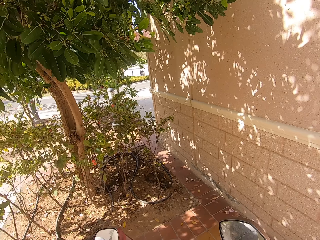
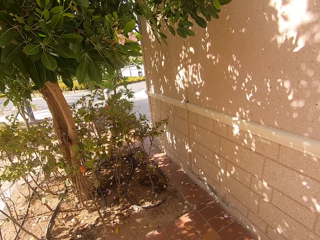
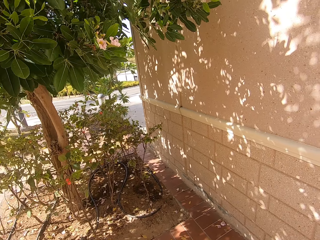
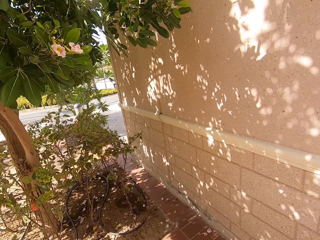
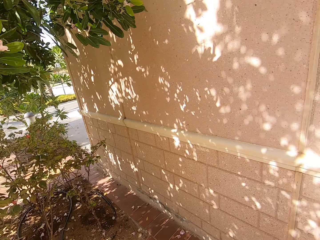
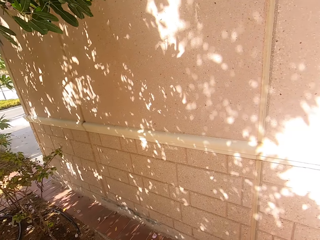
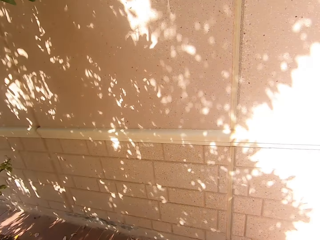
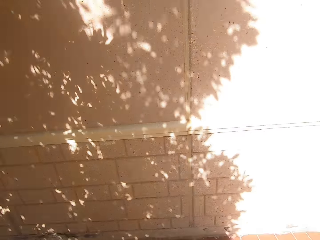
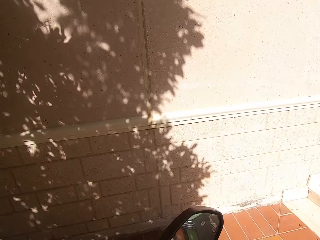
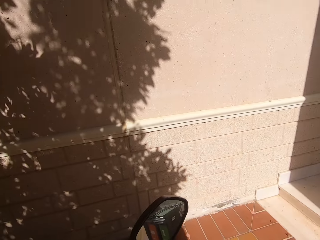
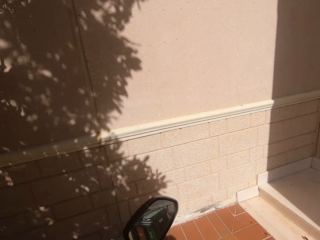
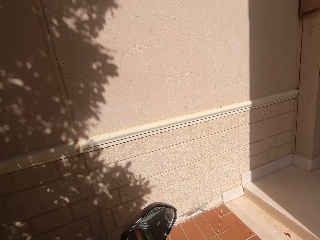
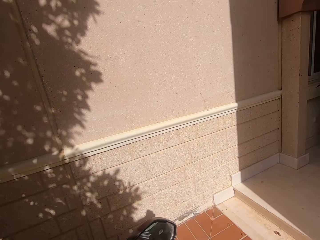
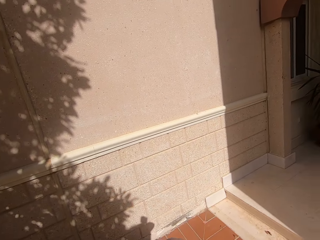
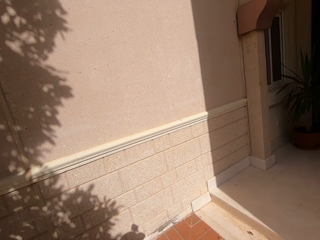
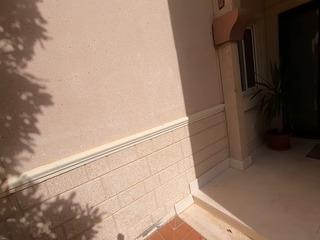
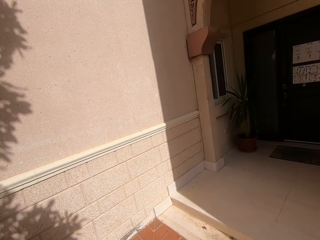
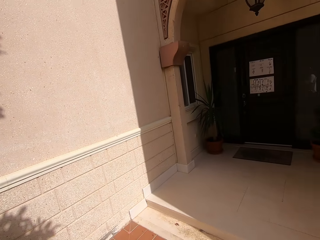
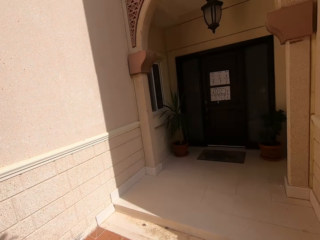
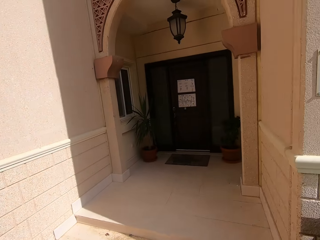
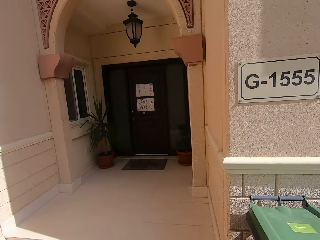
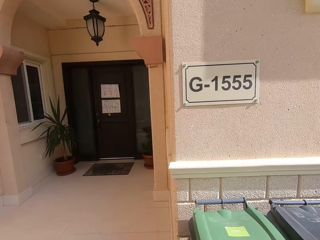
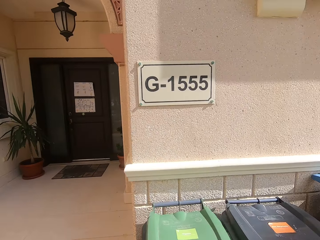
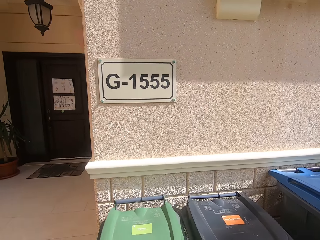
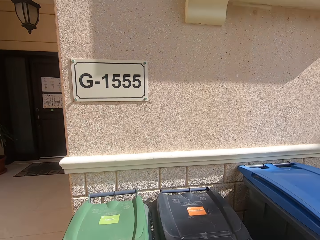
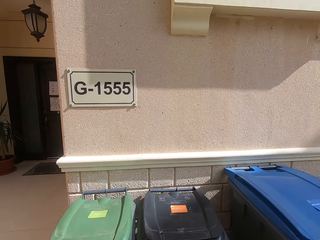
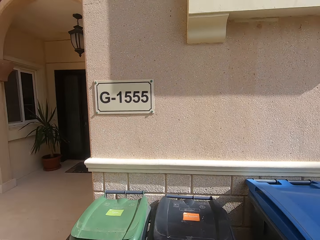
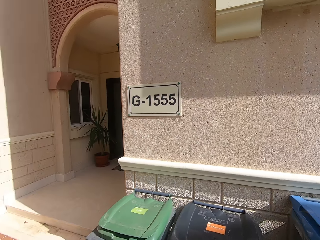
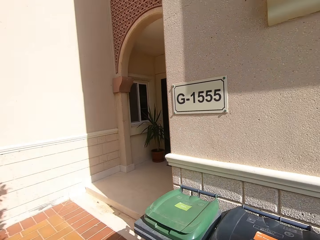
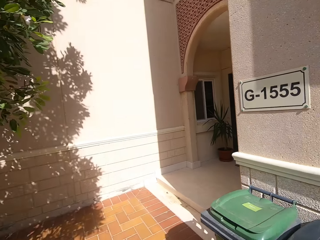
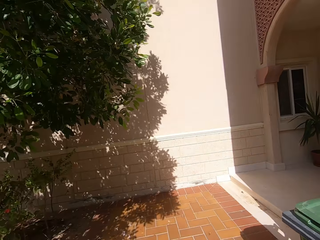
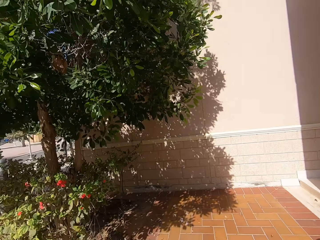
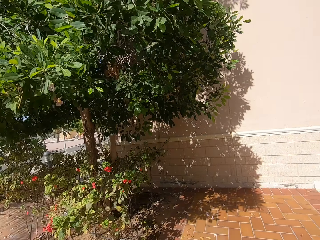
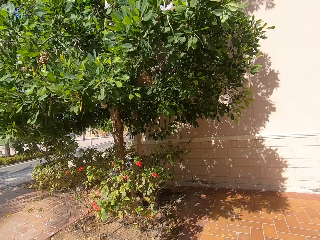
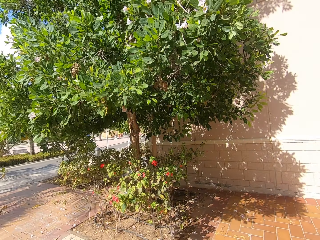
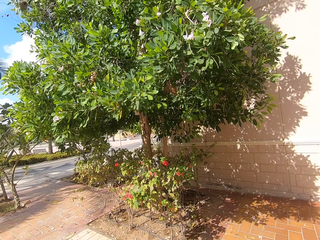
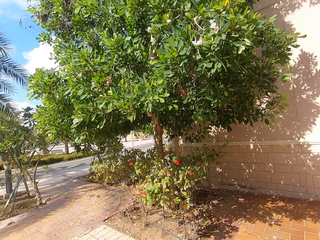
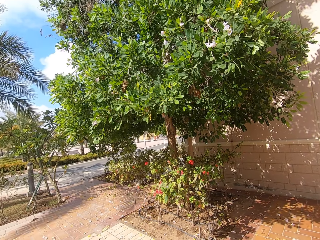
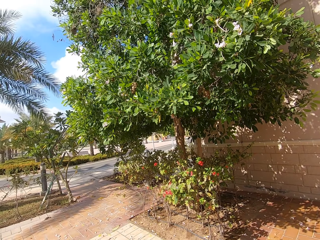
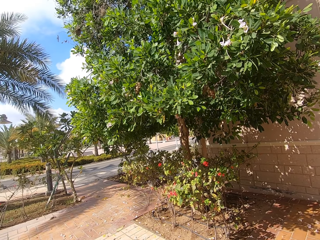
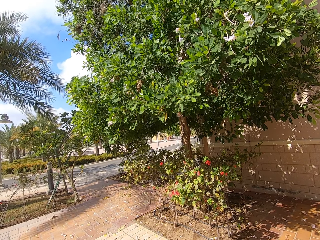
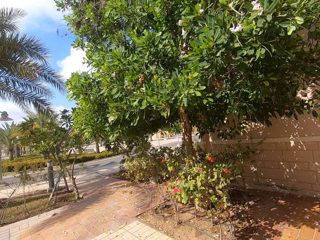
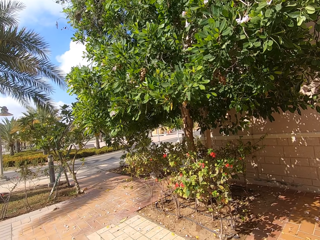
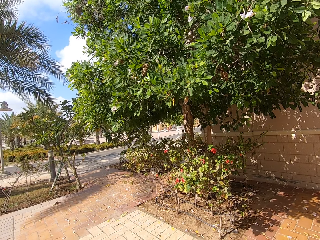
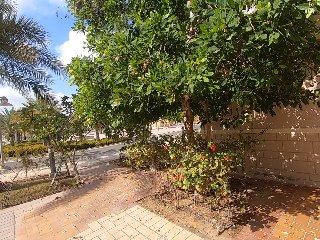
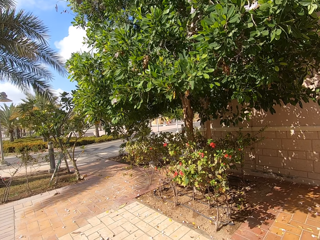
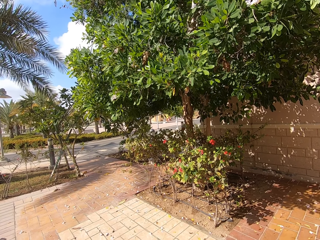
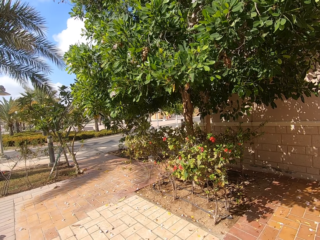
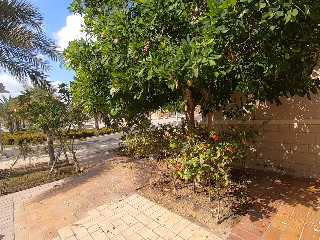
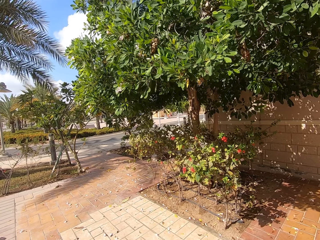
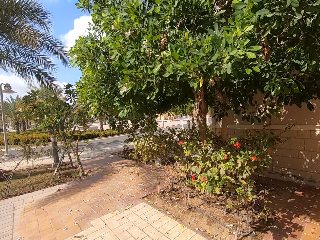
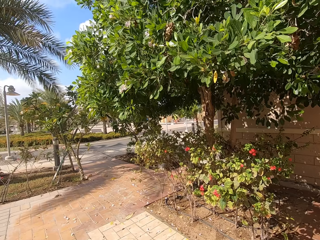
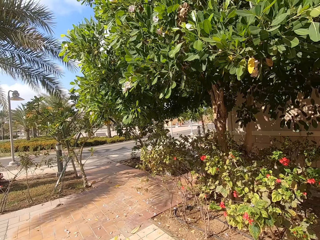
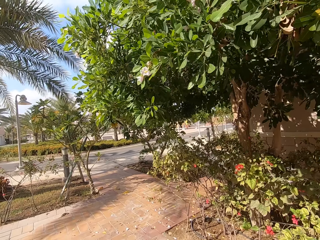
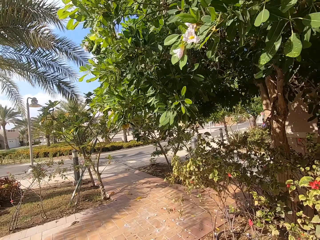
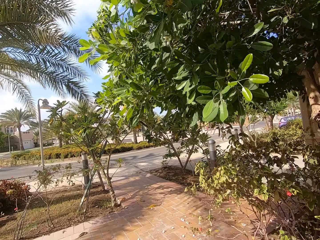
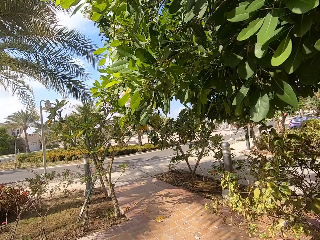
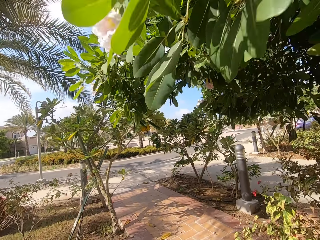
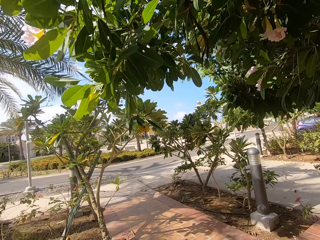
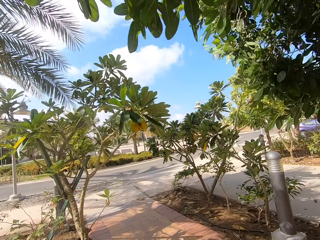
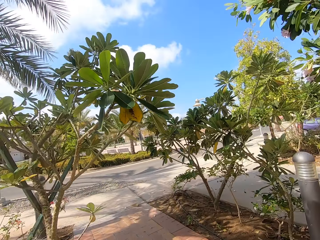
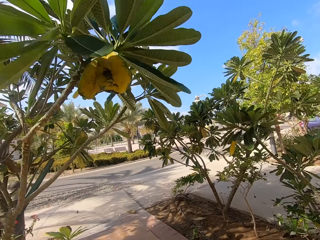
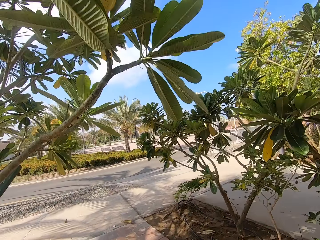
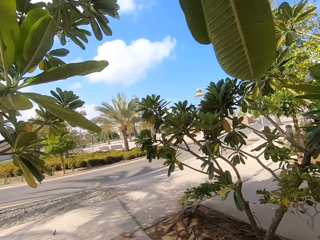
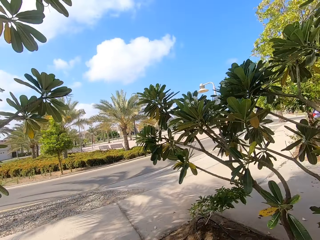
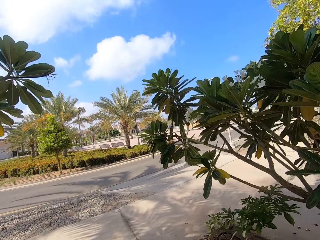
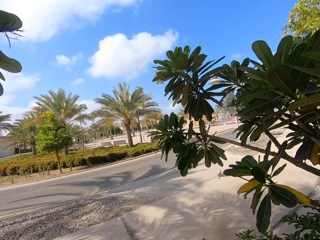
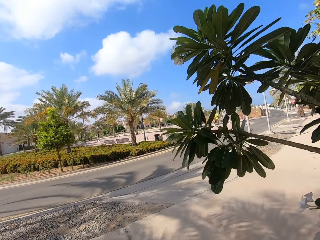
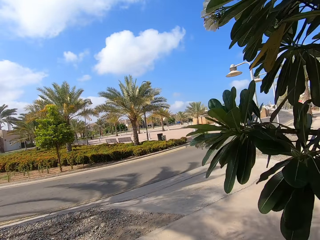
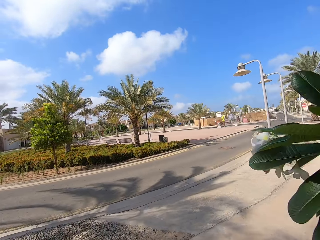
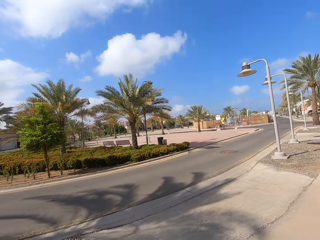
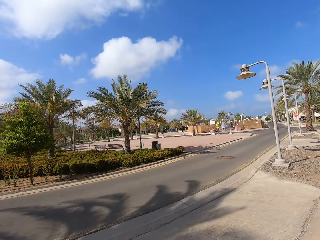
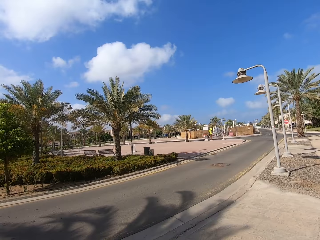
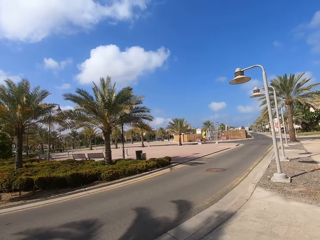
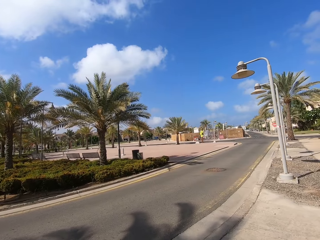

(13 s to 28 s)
The camera wearer gets on the scooter. They look around. They reverse the scooter. They drive the scooter on the road.

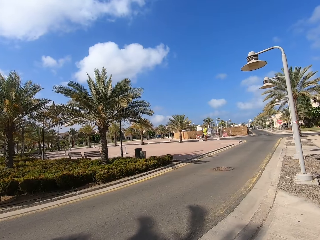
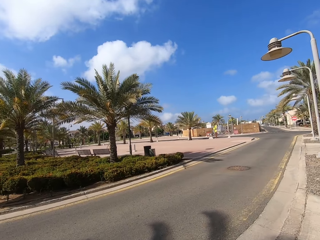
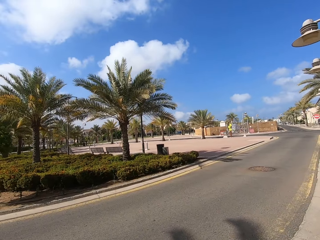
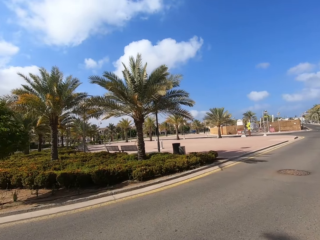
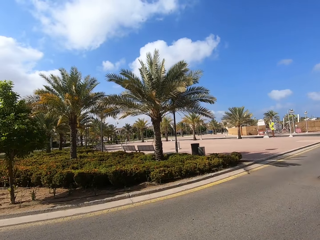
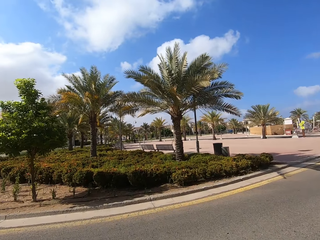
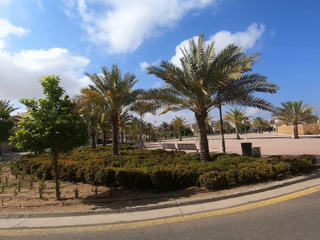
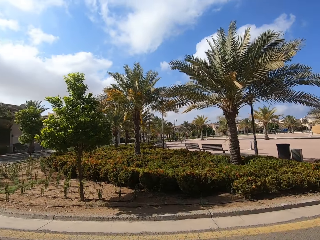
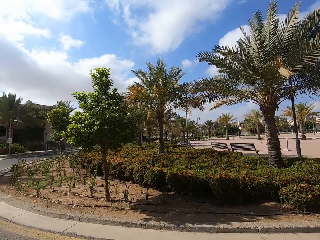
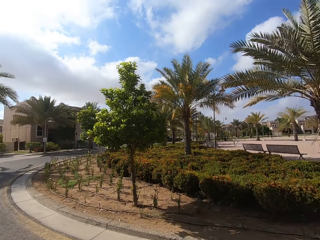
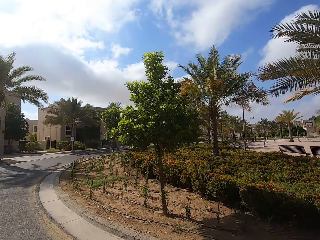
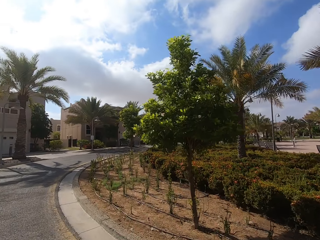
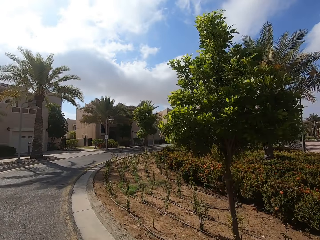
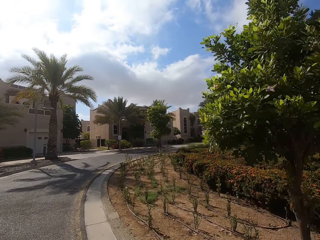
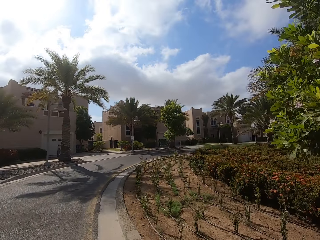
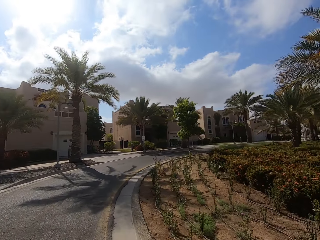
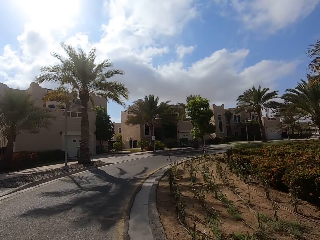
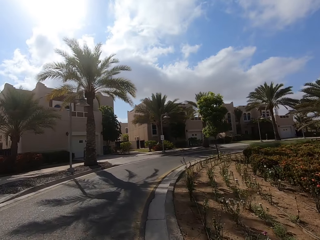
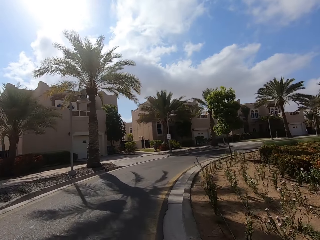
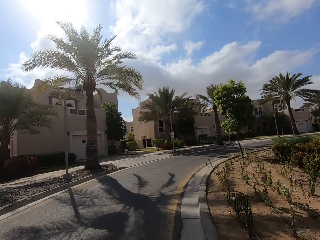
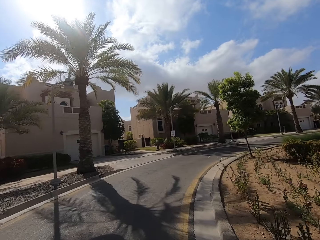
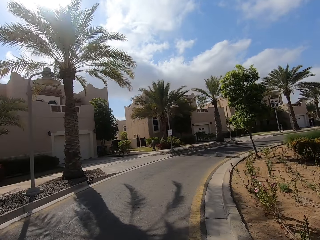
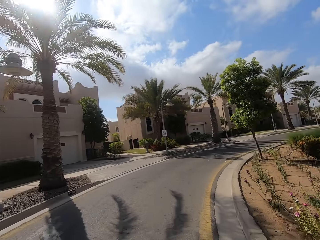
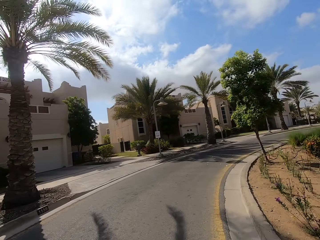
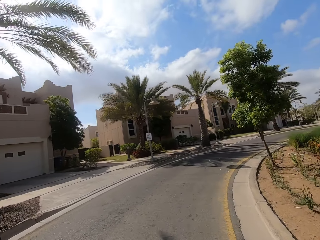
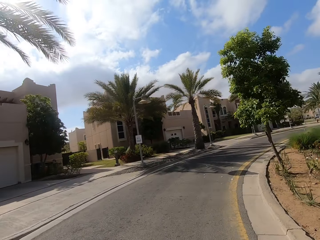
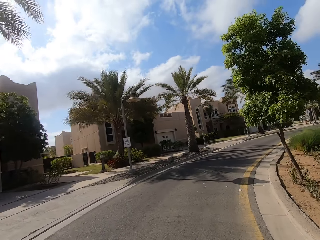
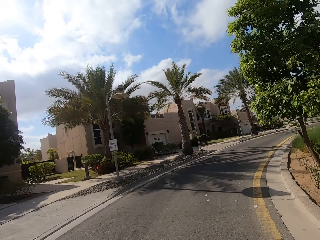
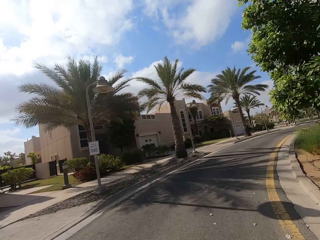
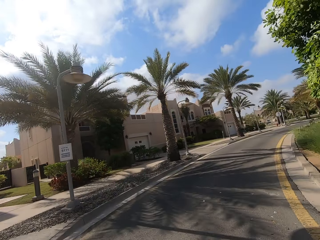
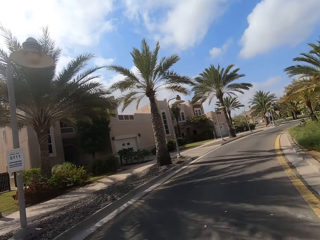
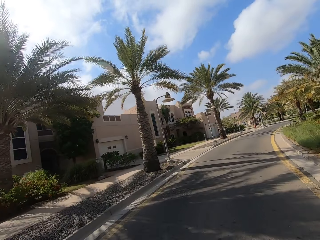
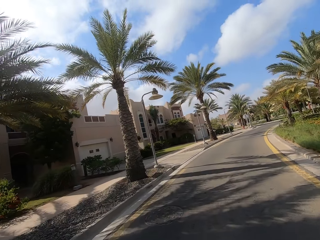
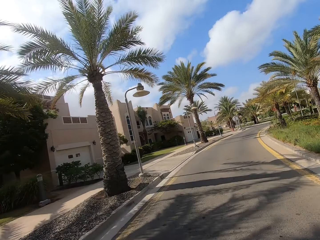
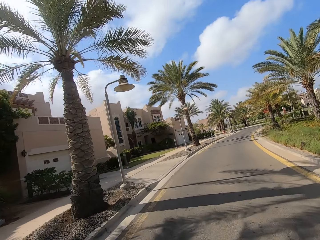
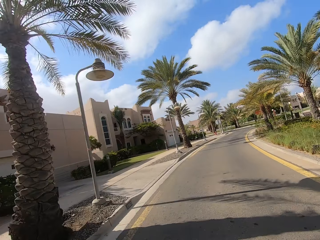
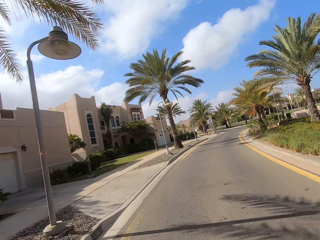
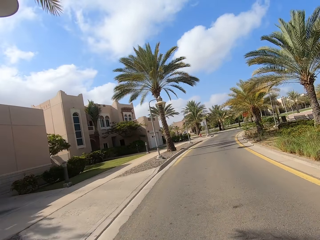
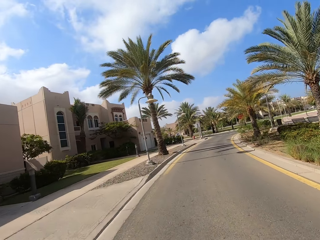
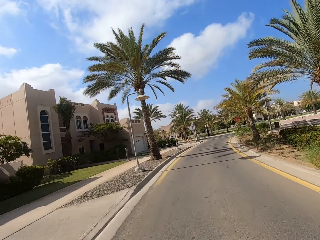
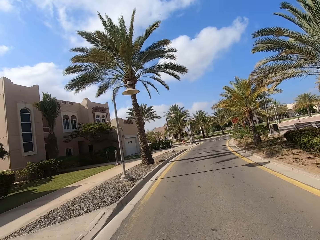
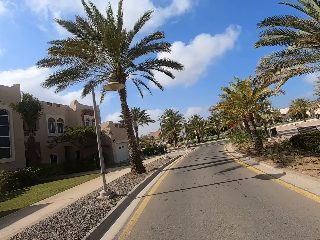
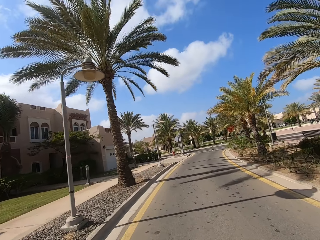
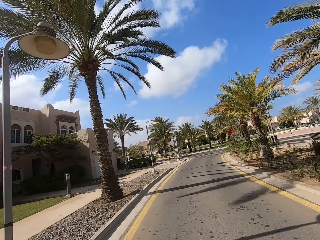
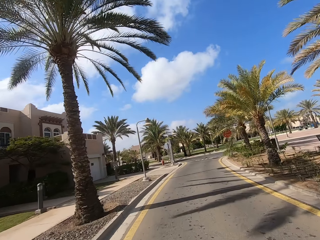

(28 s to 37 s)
The camera wearer rides the scooter on the road and takes a left turn.
